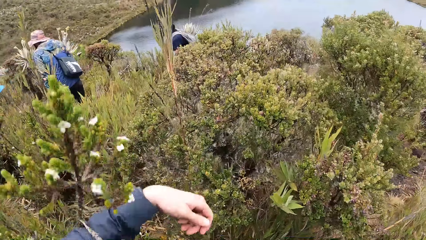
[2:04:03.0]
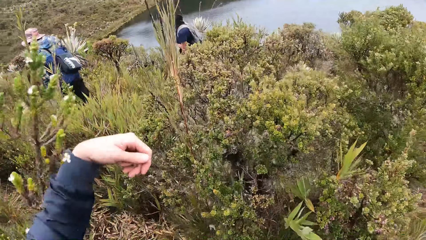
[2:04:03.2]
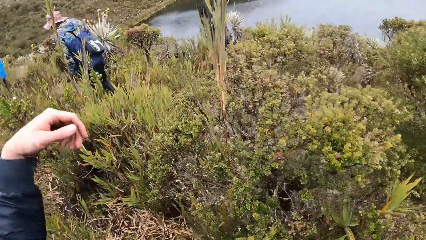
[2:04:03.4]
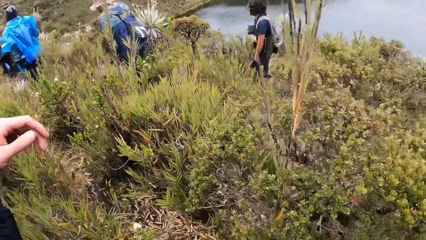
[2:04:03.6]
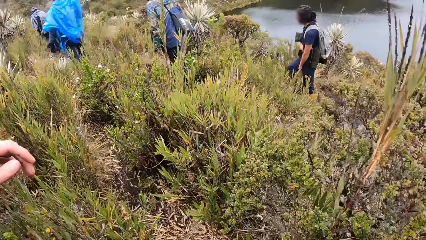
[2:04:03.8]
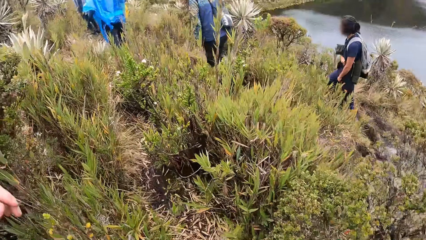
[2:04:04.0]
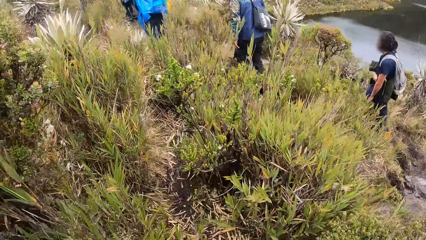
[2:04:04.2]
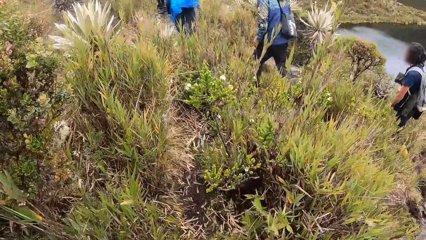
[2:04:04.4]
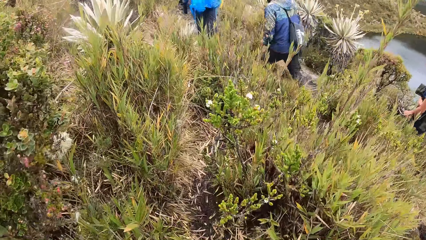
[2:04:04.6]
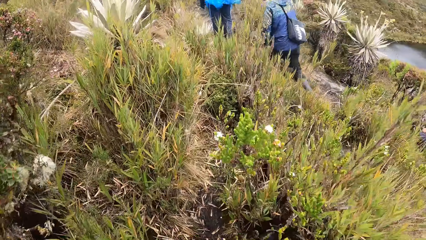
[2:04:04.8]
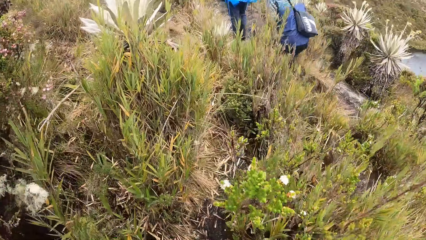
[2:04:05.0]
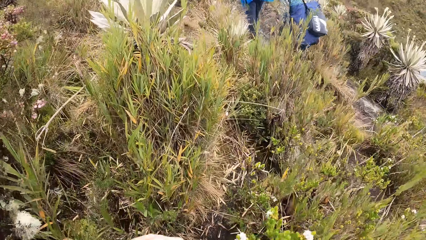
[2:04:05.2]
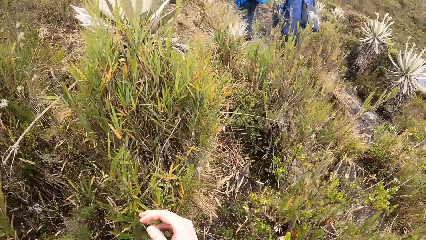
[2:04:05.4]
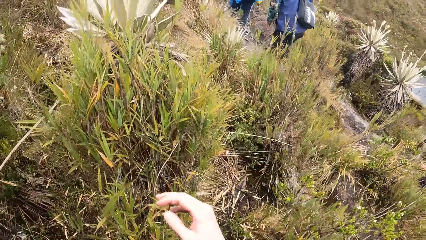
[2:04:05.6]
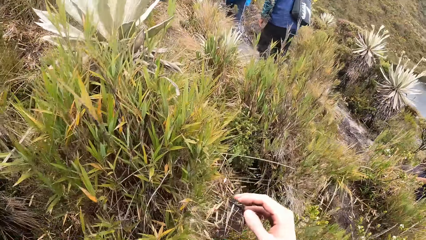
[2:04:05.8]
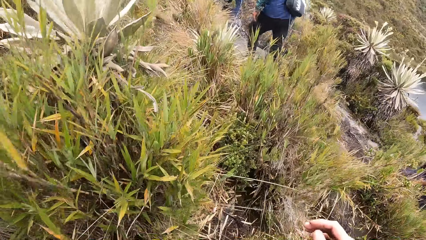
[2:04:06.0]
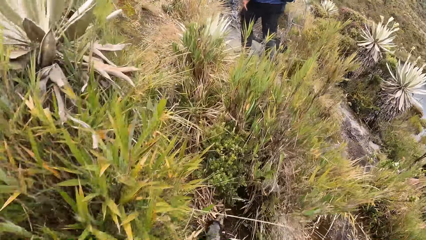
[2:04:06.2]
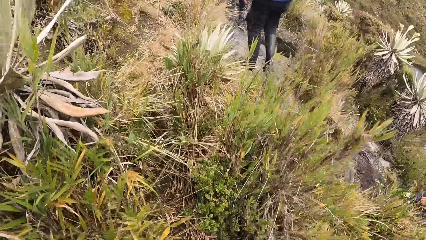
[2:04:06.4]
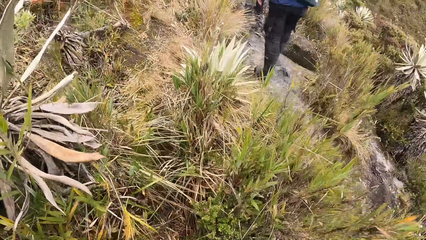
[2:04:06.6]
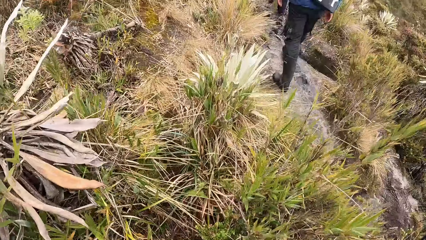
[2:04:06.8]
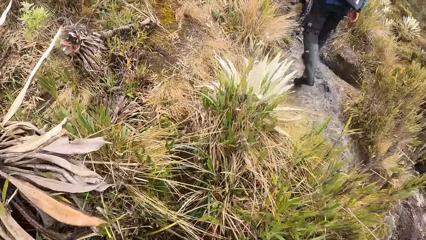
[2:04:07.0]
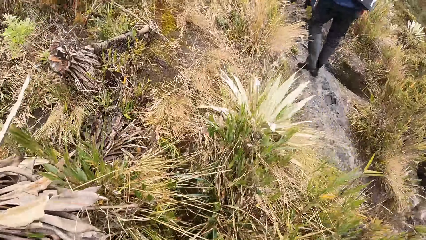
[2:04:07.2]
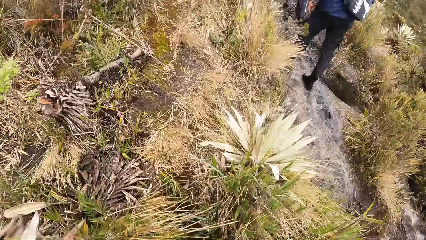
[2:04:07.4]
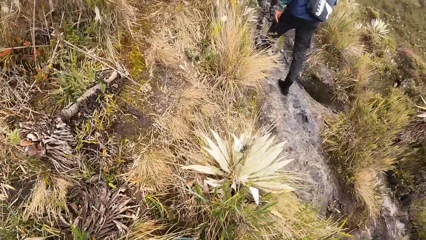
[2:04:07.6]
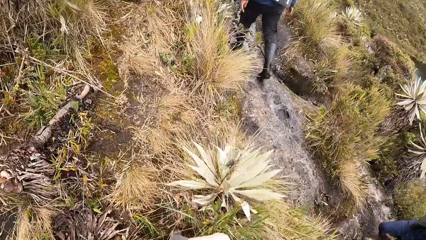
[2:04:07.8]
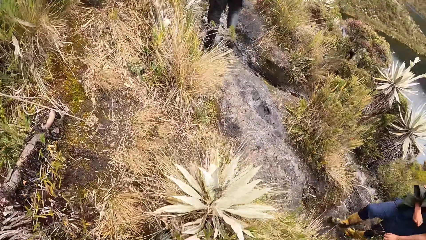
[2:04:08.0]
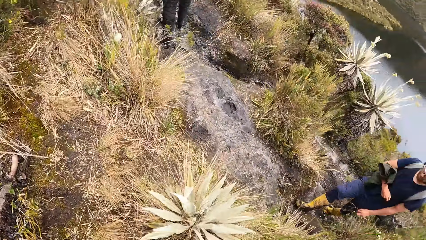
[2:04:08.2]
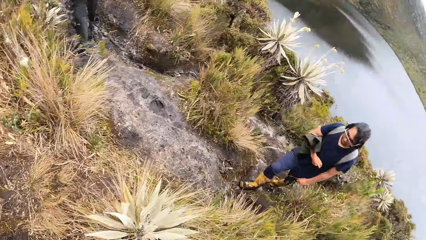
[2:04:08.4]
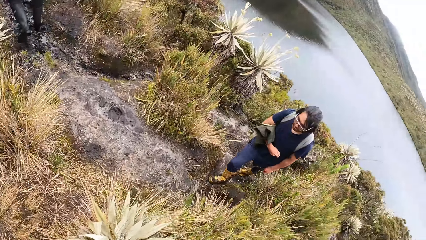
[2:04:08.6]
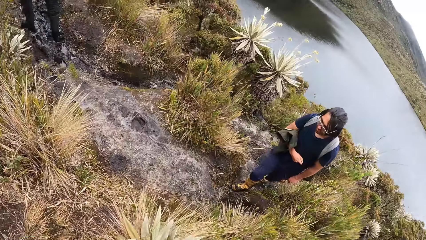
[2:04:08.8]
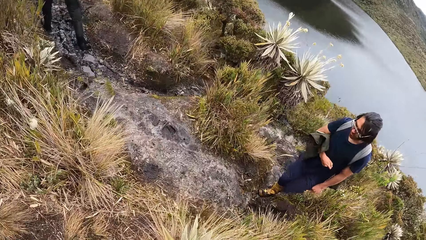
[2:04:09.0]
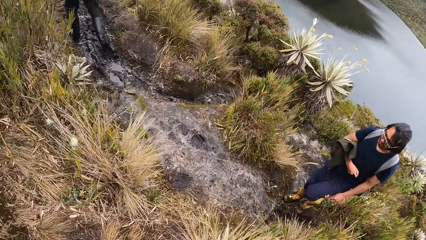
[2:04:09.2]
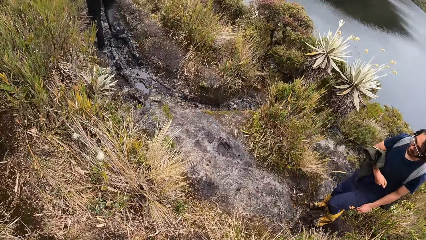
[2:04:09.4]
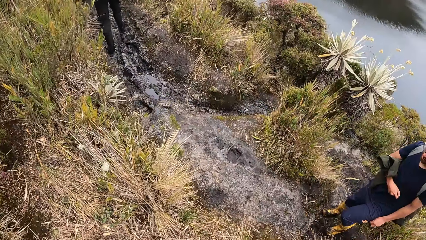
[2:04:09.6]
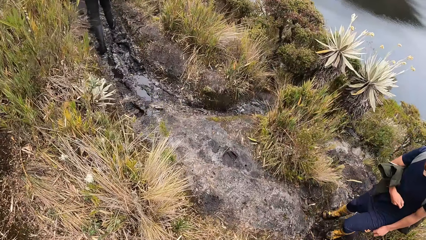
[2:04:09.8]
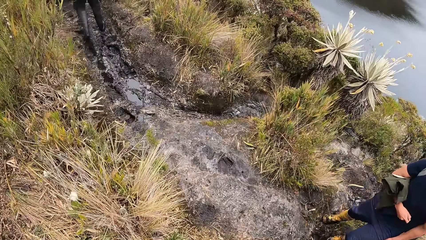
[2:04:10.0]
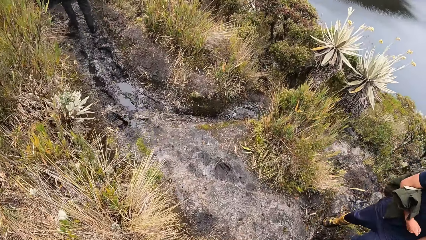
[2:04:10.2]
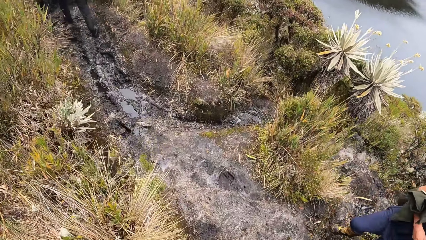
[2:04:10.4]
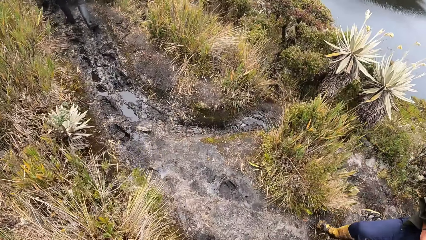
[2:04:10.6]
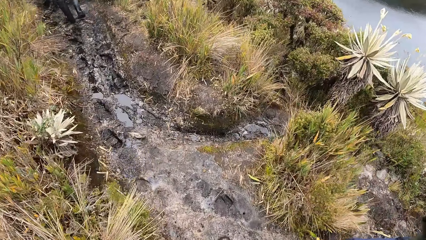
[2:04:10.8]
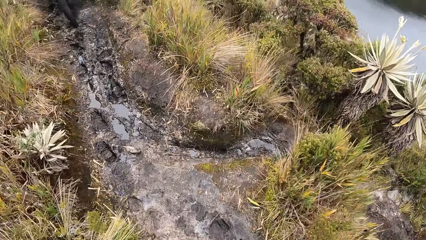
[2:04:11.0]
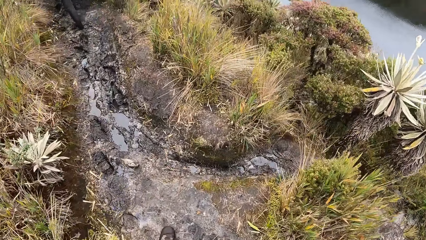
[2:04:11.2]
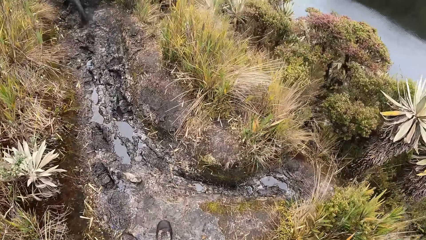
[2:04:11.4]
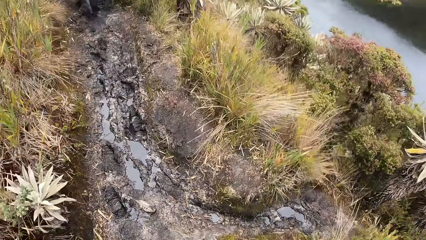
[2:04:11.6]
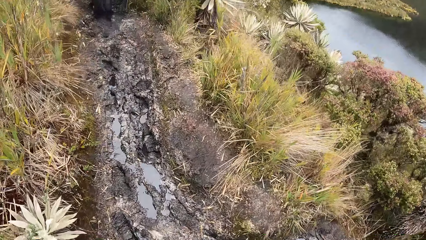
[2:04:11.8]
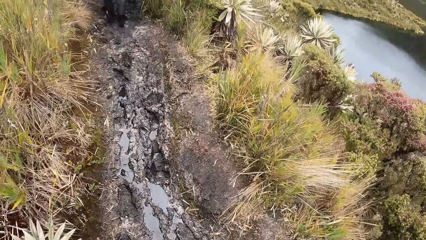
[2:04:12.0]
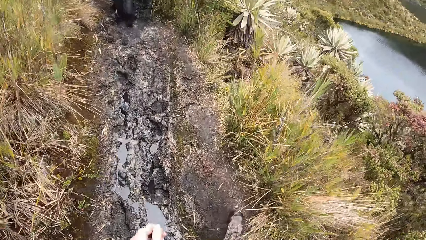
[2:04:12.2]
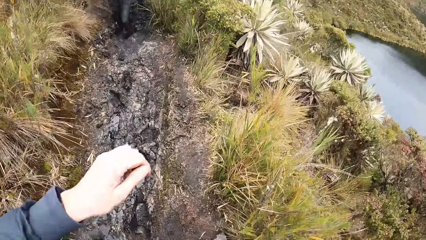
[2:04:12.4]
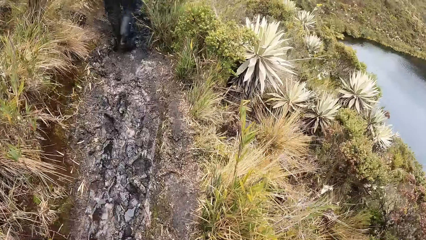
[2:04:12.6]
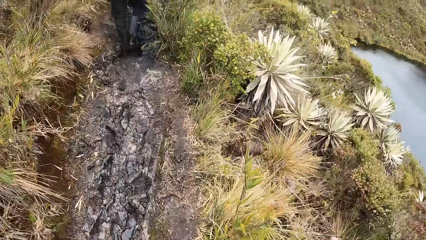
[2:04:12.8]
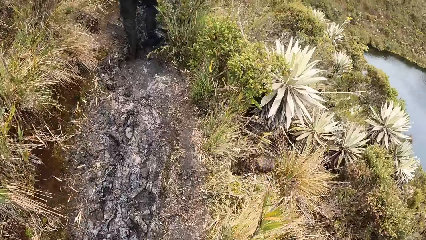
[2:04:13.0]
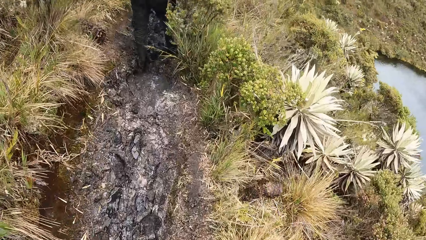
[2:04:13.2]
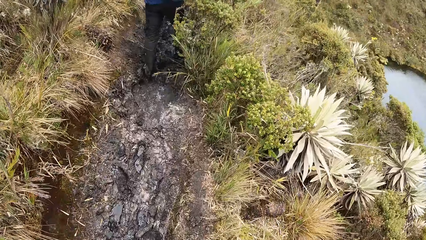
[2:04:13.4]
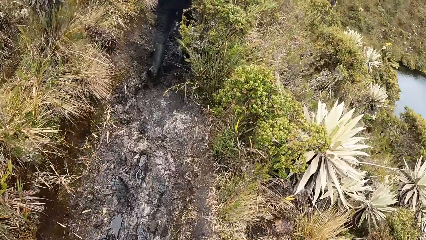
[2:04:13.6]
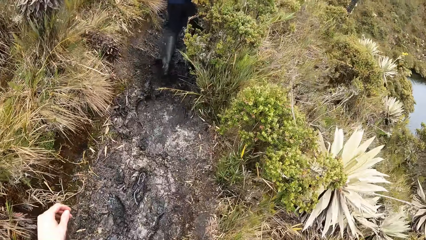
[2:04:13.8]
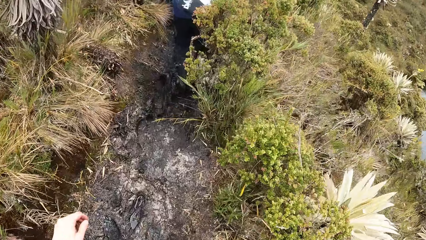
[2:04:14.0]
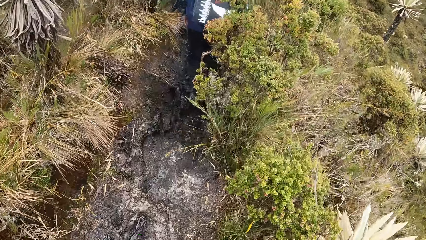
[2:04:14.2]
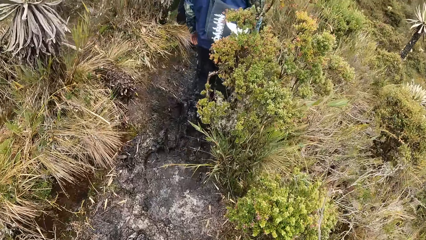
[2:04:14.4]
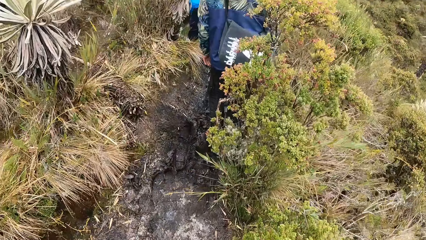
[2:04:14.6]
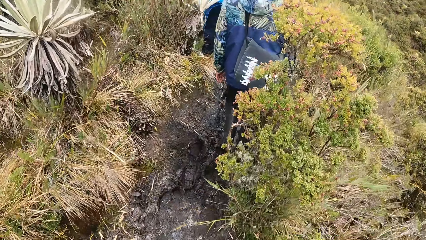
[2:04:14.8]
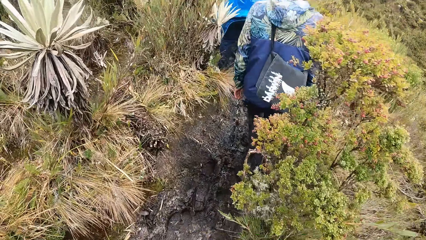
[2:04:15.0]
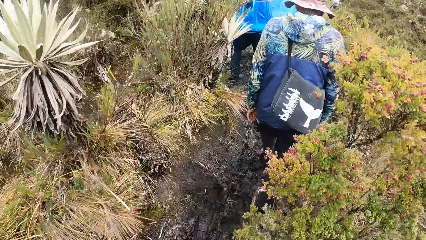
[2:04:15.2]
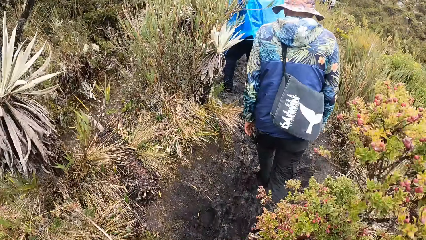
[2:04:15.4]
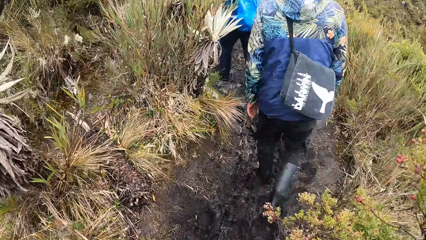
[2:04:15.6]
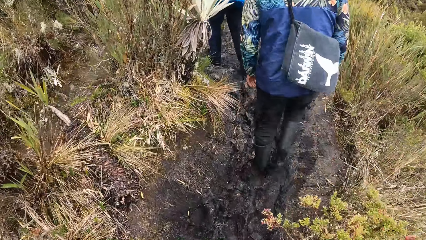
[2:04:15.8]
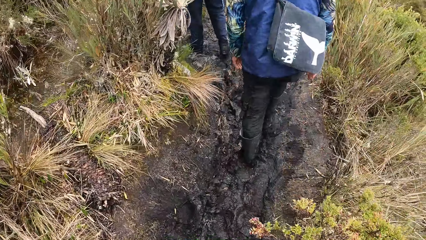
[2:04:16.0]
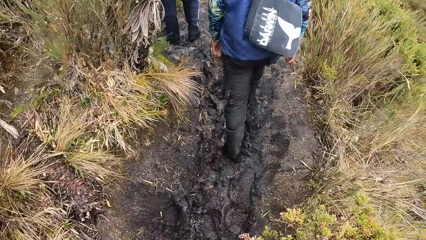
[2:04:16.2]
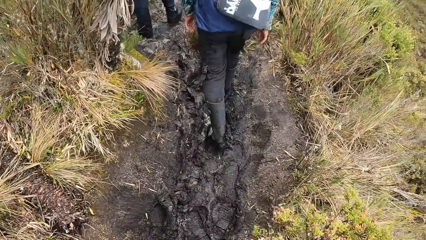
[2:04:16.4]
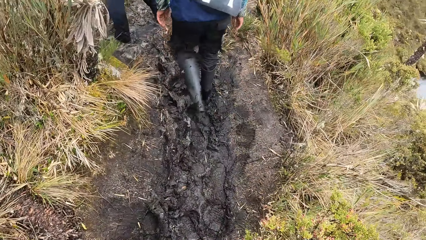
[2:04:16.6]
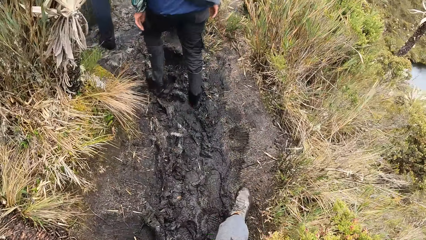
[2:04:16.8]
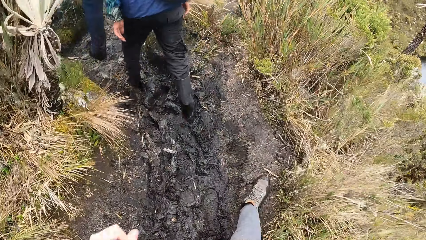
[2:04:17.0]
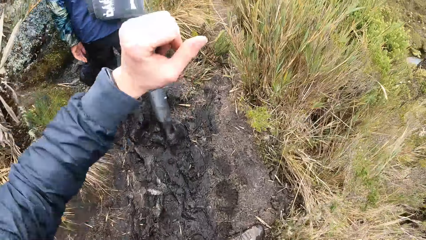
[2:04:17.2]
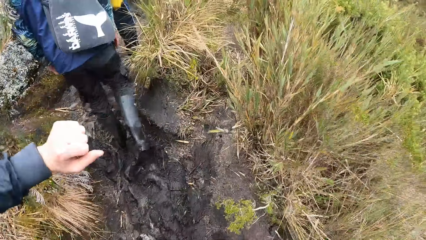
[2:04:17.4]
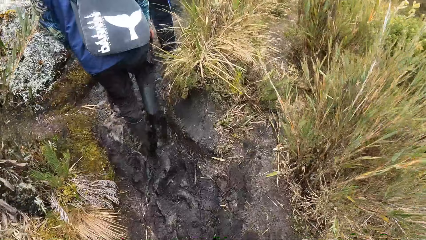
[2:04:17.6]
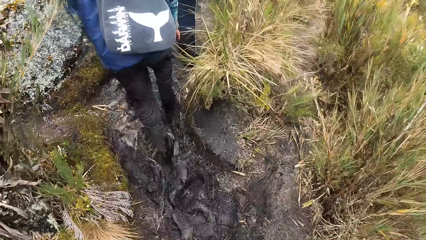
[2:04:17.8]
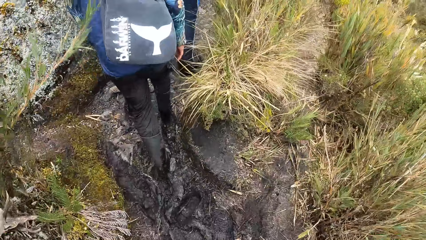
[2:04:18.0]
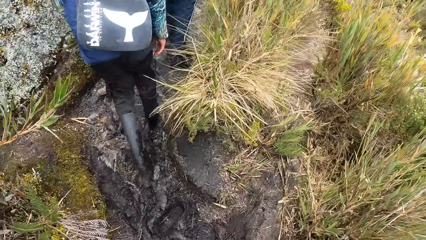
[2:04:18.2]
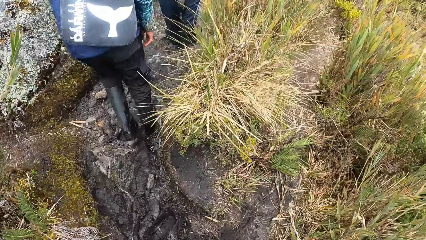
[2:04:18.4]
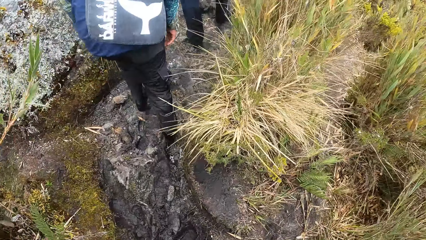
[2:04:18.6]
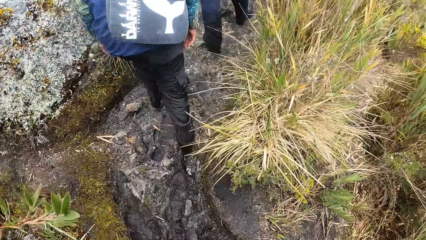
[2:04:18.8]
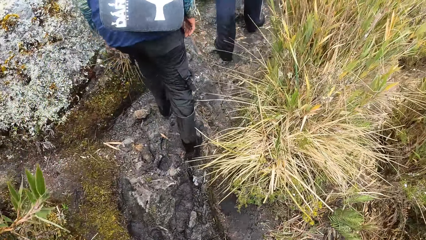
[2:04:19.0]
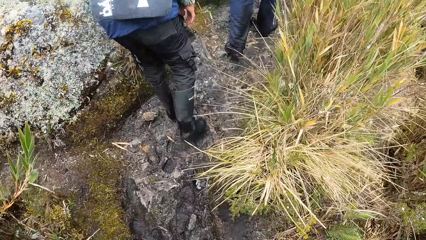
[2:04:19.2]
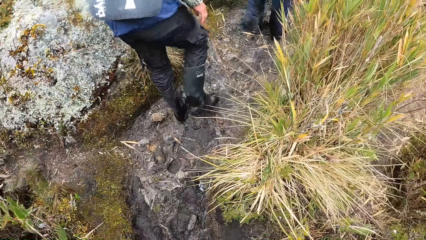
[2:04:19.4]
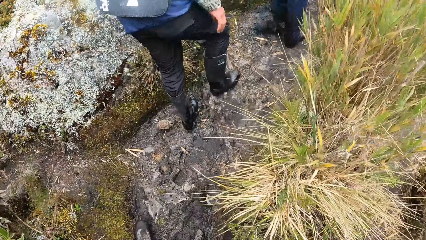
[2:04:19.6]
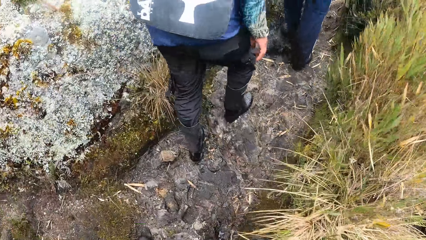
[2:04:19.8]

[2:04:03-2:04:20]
The camera wearer lifts his left hand up.
